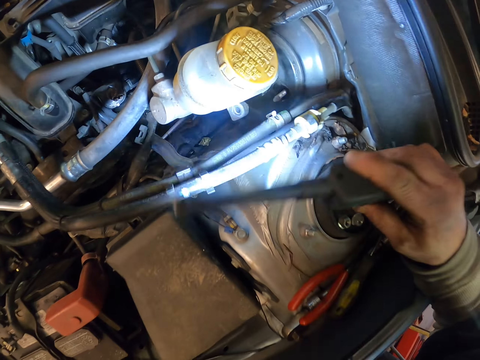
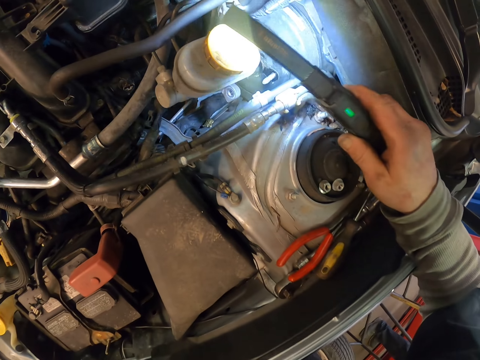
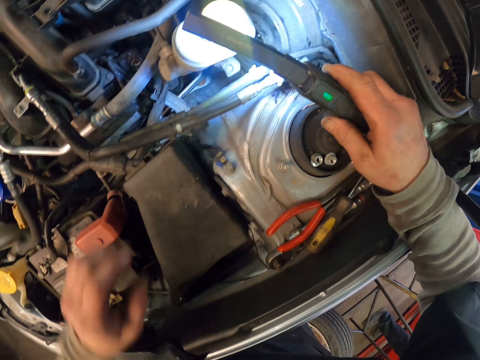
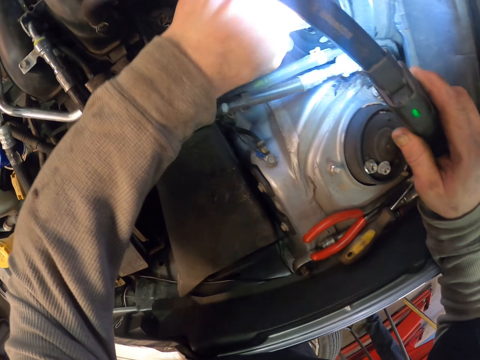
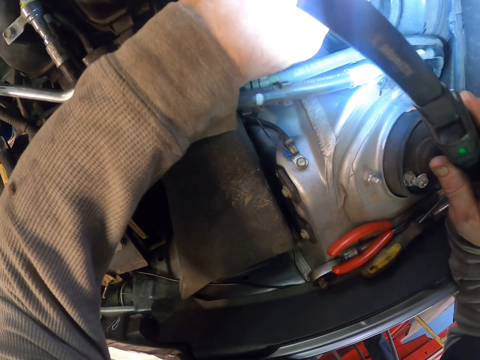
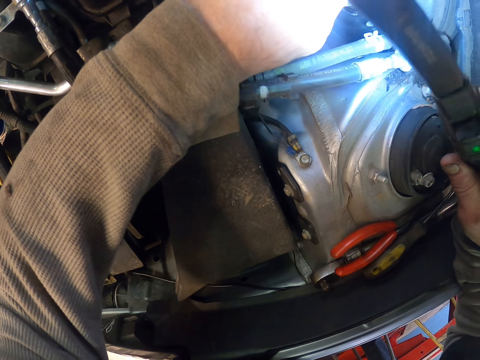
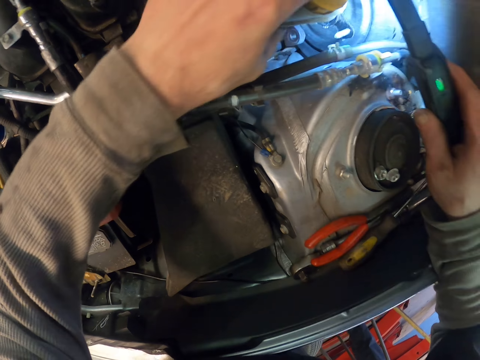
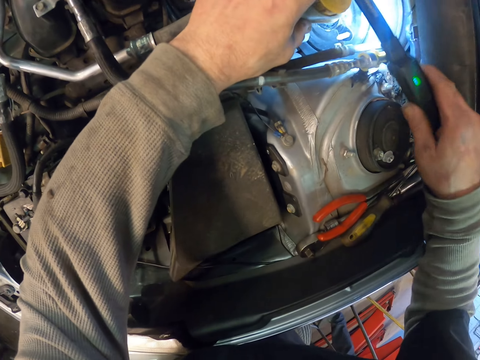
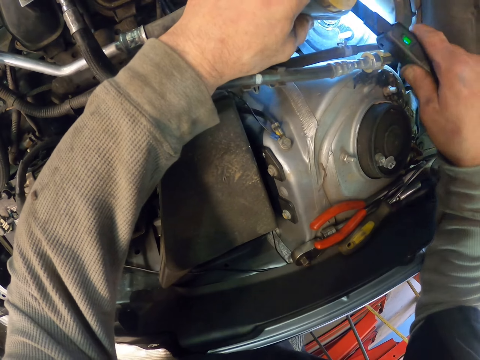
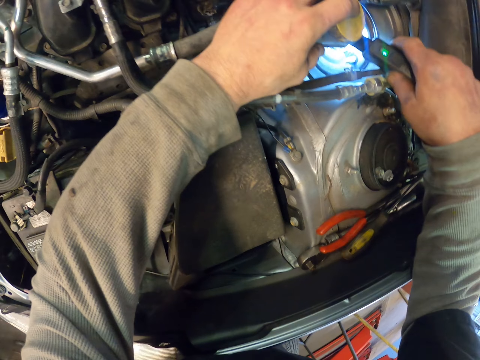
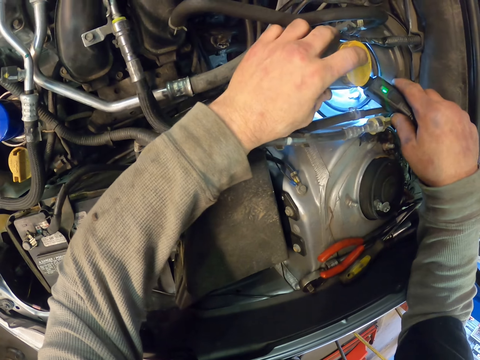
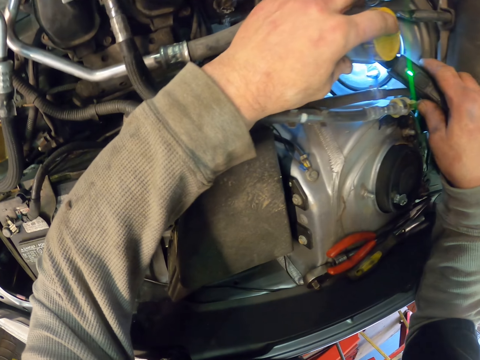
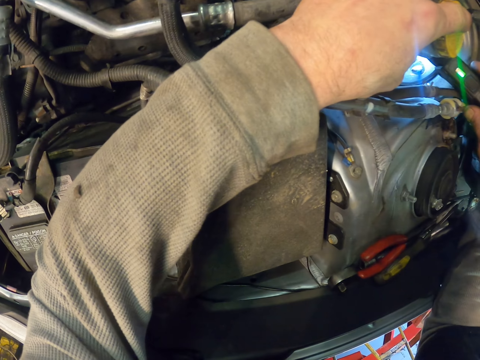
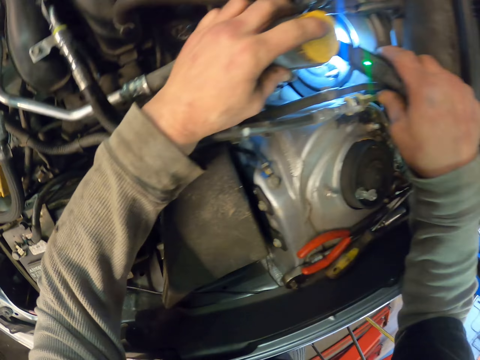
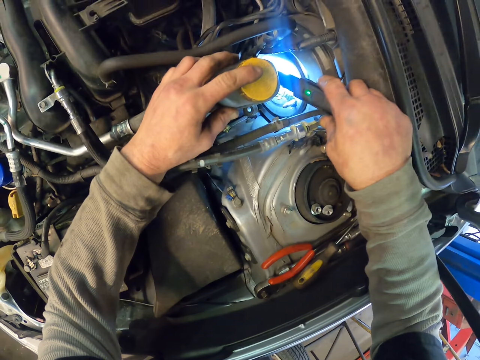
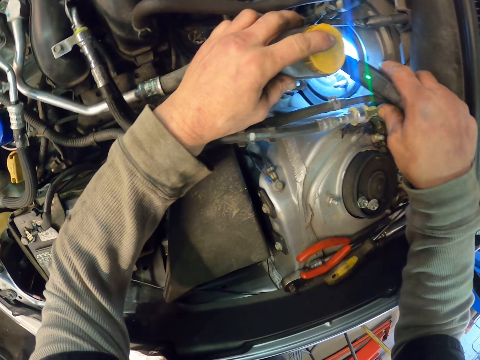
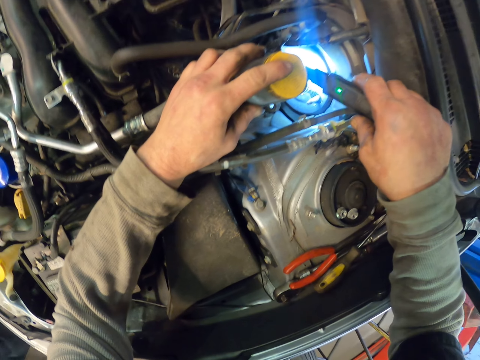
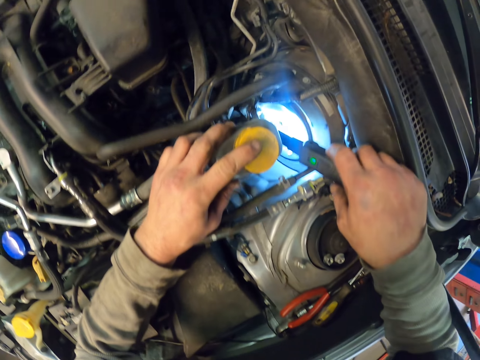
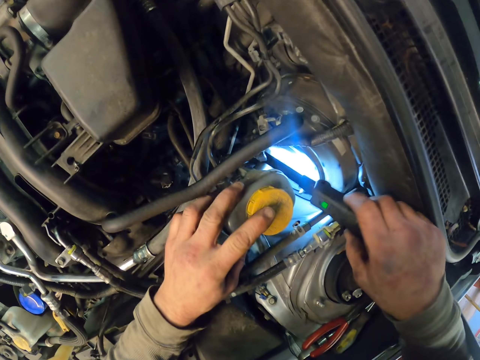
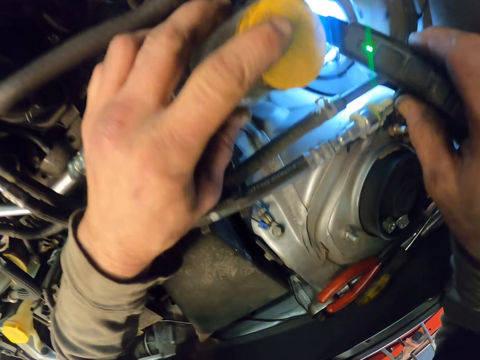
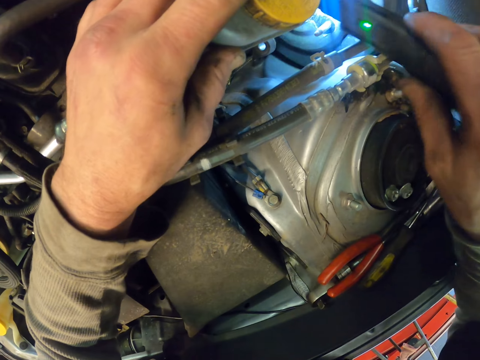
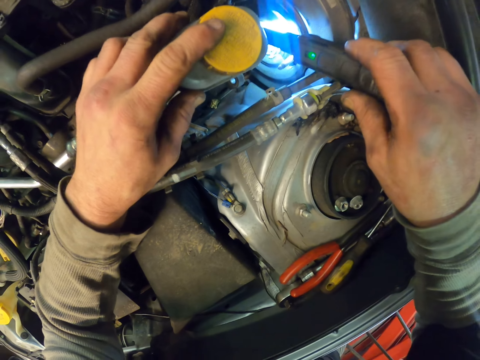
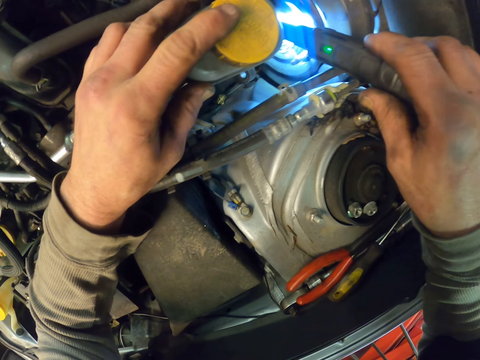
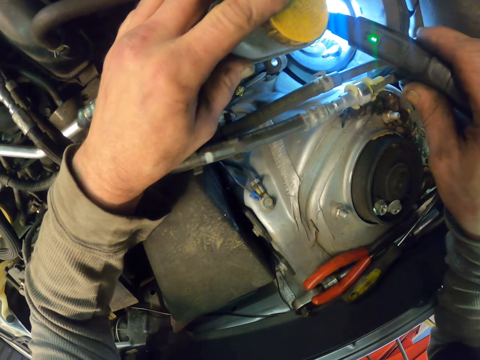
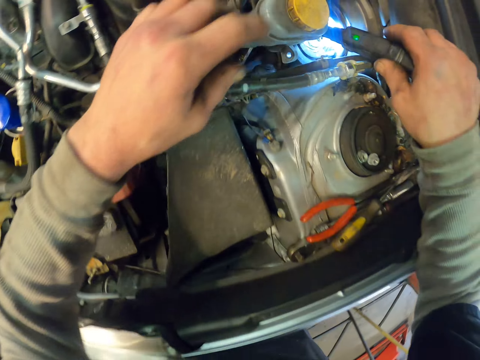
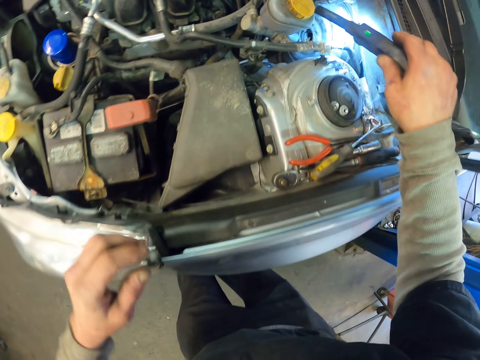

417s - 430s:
The camera wearer lights the brake fluid with a torch. They shake the brake fluid. They light the brake fluid with the torch.

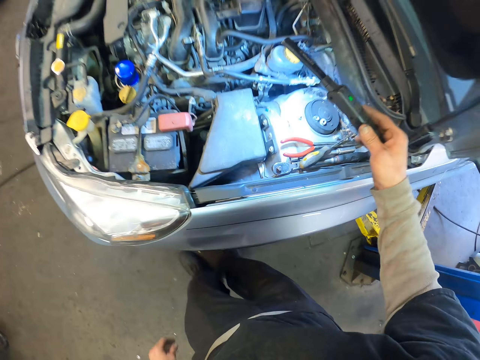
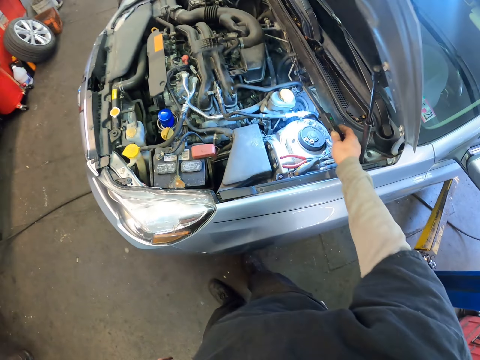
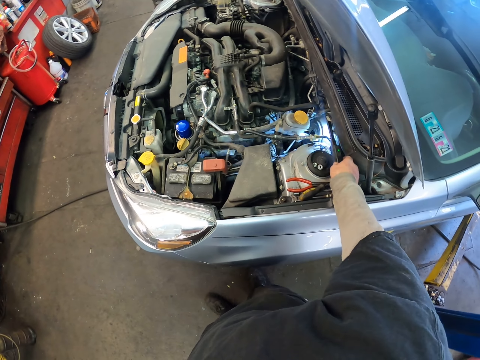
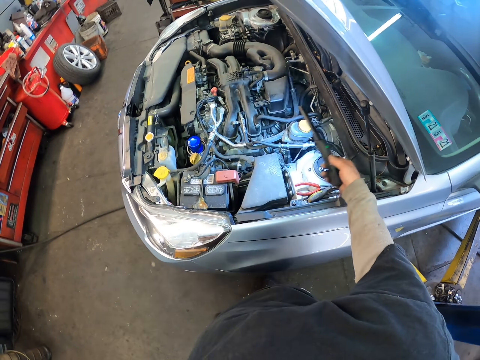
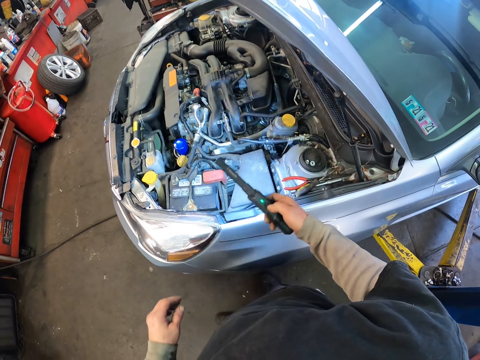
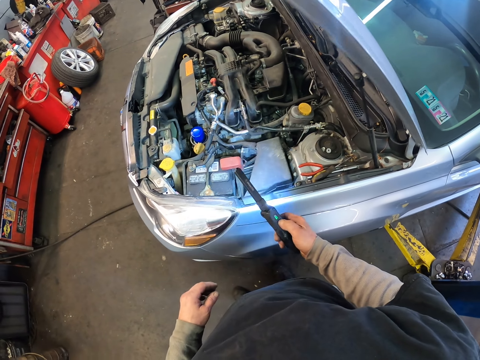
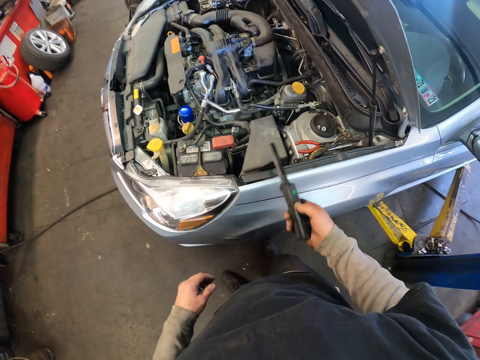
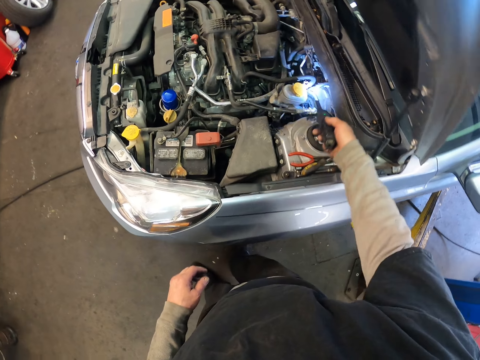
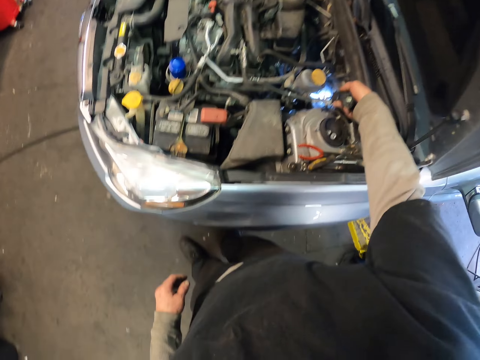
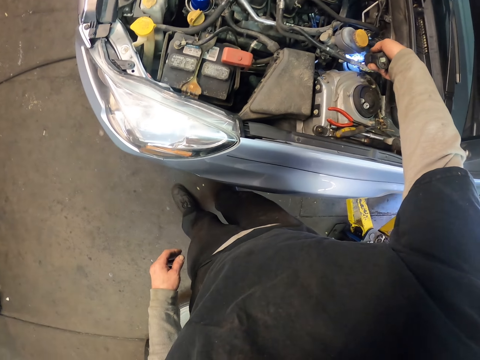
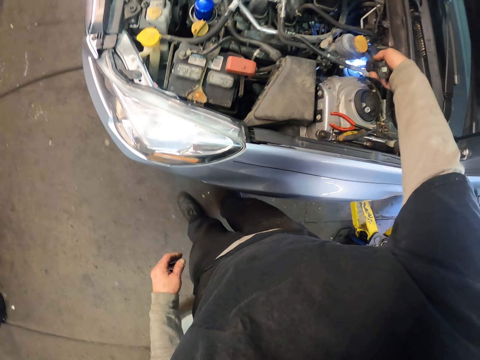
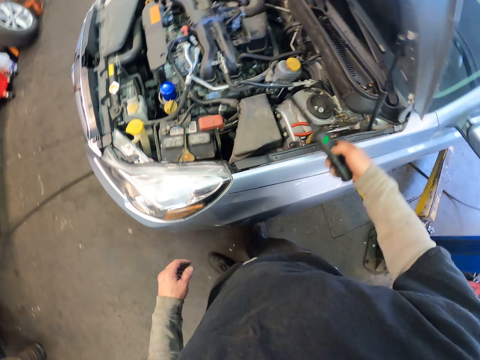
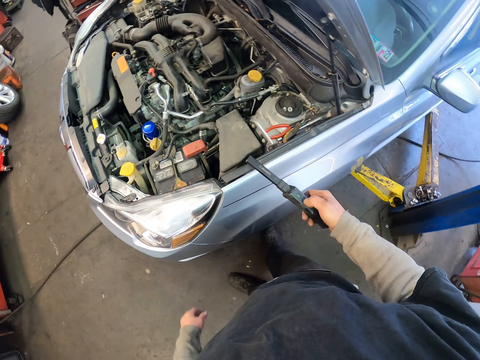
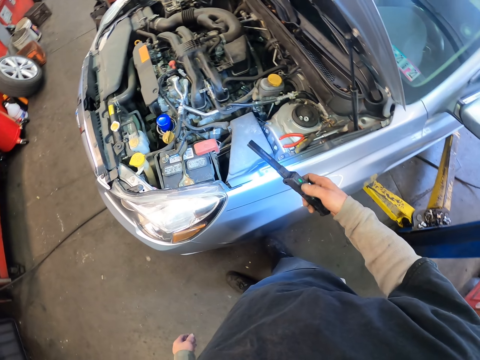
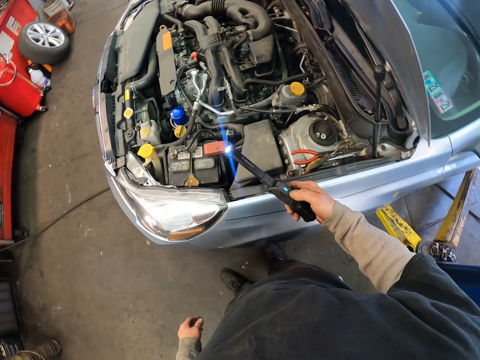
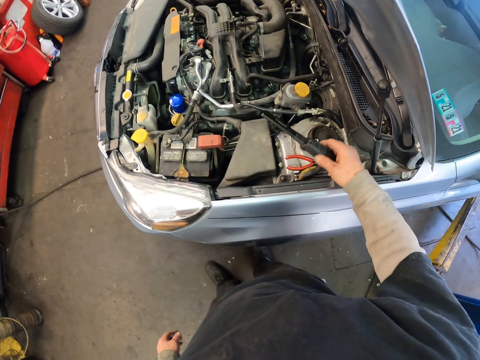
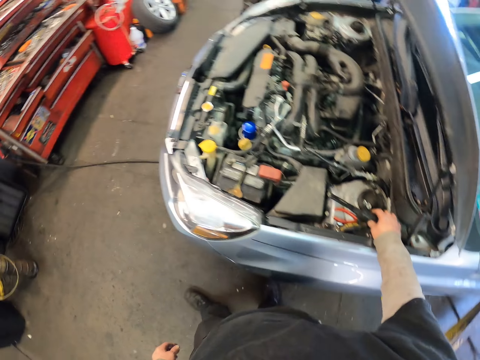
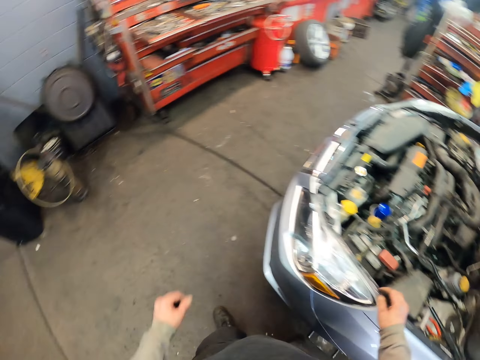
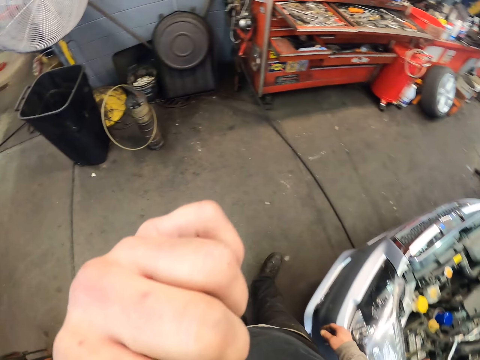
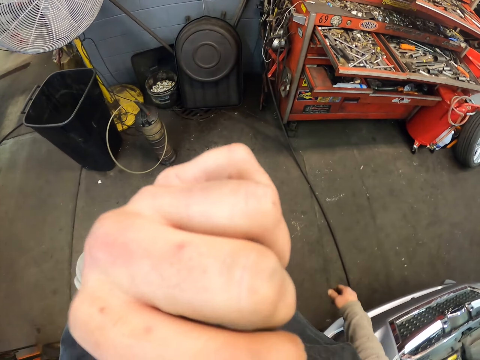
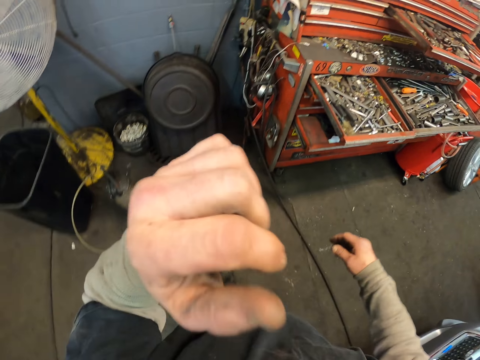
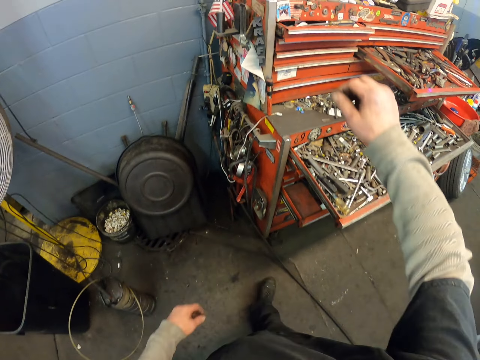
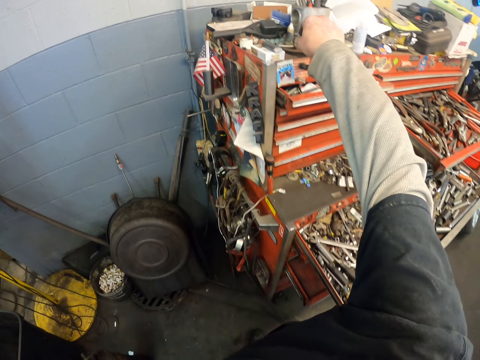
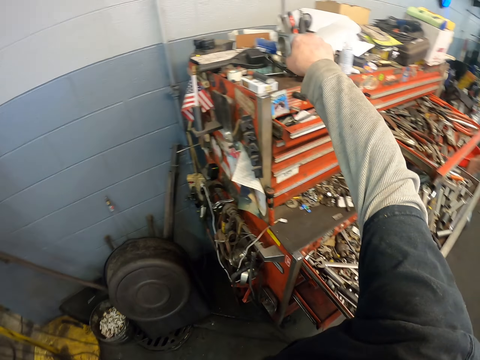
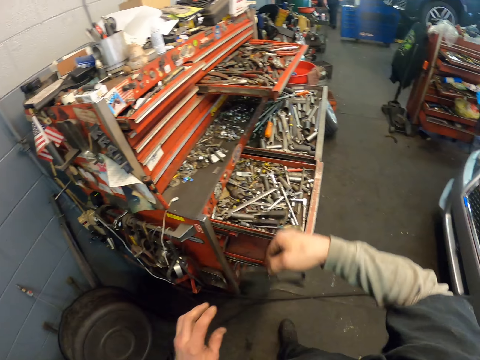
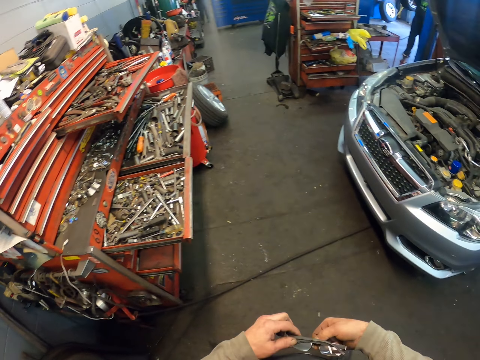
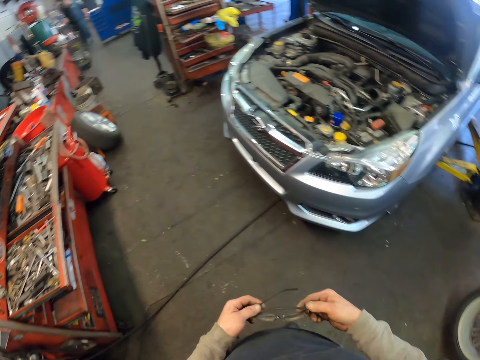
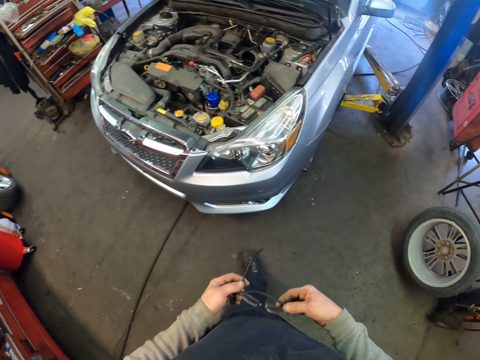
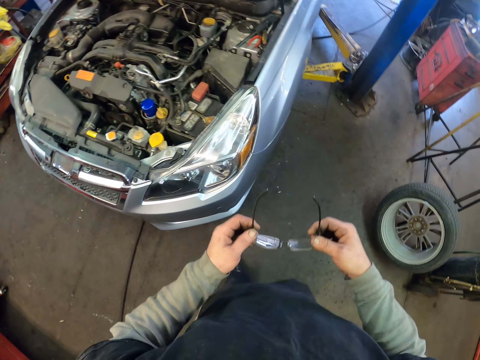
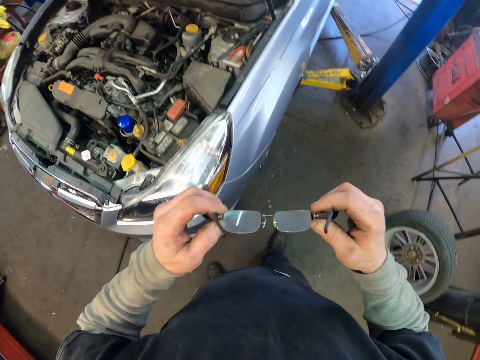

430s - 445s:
The camera wearer switches off a torch. They light the brake fluid with the torch. They switch off the torch. They place the torch on the bonnet. They hold their face. They pick up the safety glasses.
